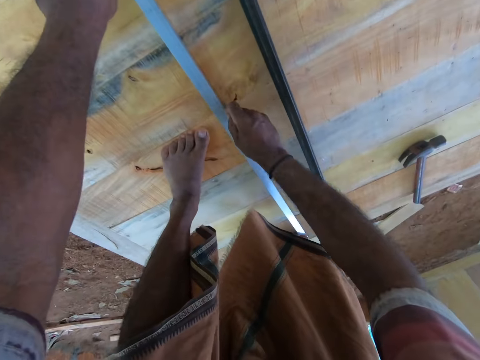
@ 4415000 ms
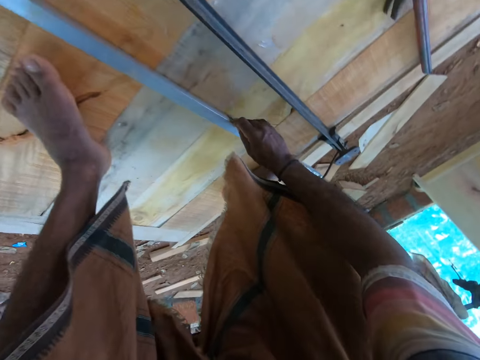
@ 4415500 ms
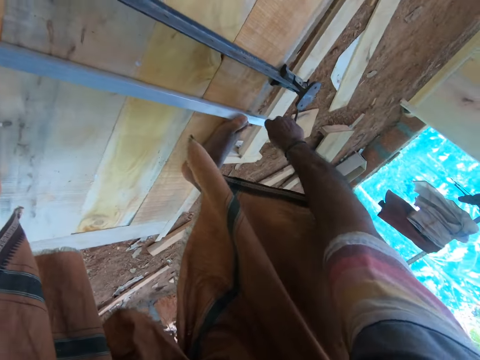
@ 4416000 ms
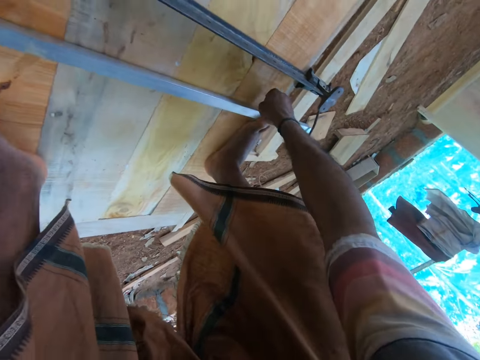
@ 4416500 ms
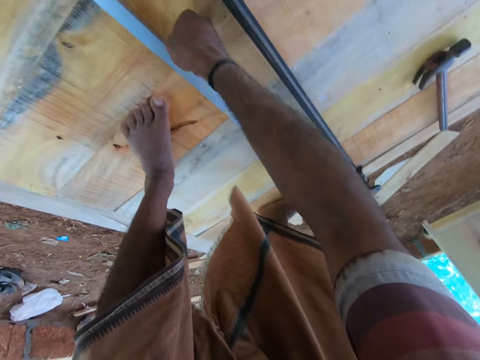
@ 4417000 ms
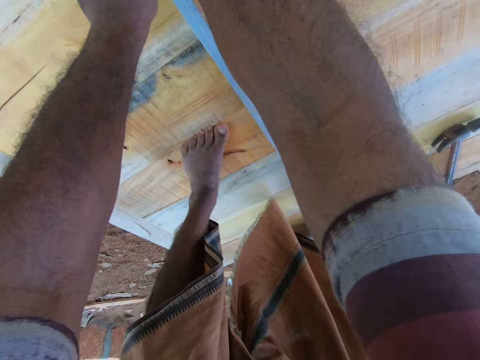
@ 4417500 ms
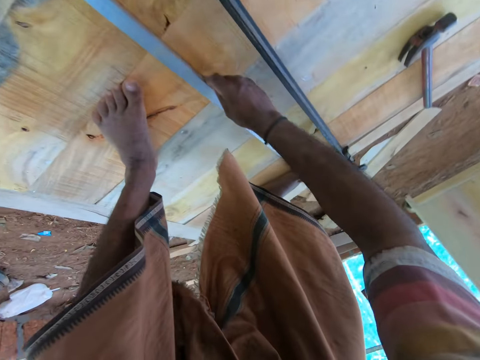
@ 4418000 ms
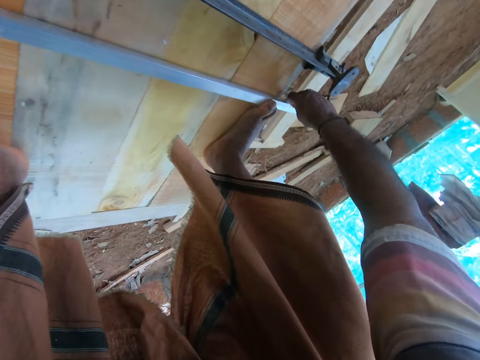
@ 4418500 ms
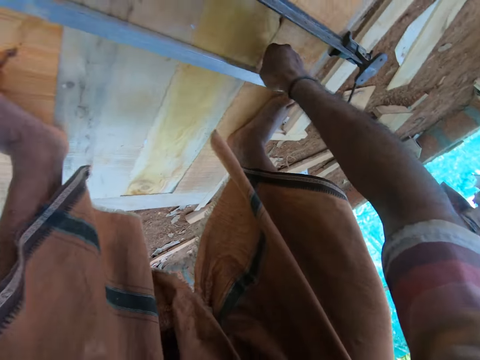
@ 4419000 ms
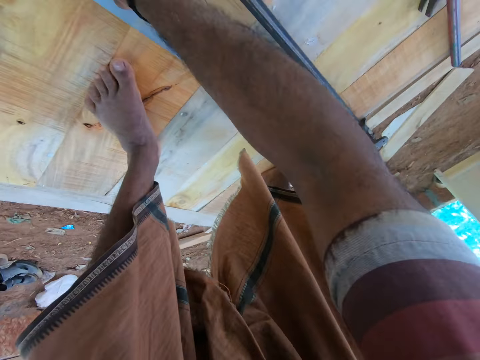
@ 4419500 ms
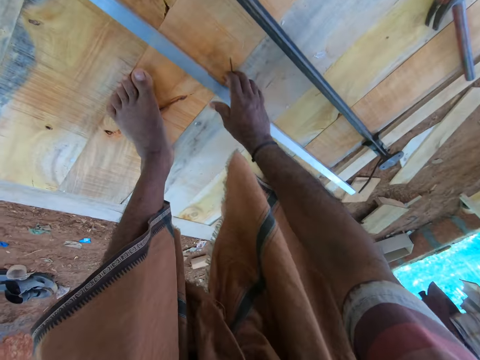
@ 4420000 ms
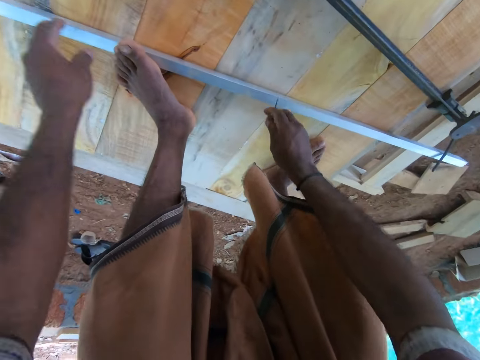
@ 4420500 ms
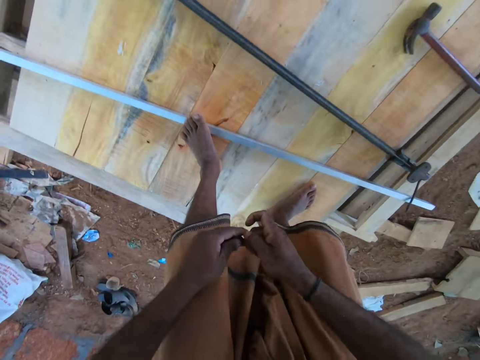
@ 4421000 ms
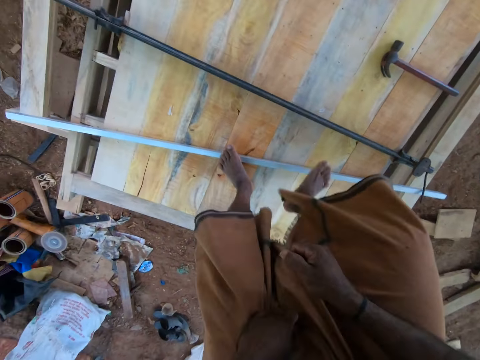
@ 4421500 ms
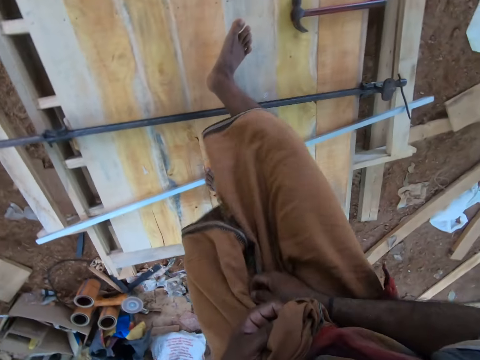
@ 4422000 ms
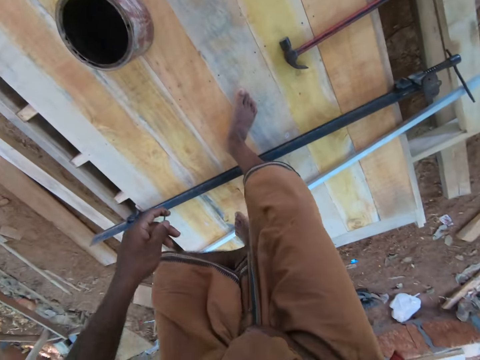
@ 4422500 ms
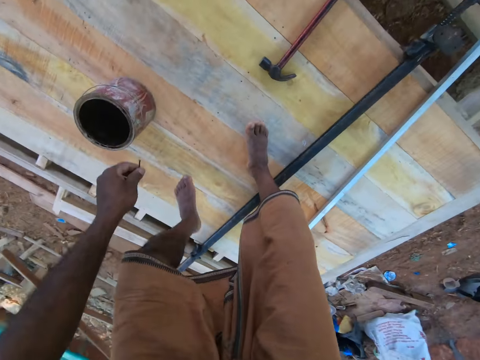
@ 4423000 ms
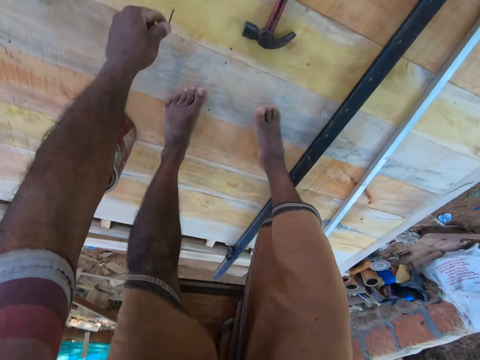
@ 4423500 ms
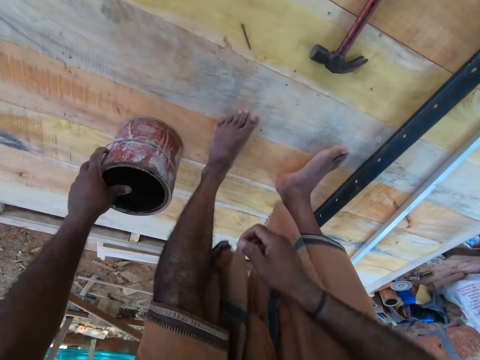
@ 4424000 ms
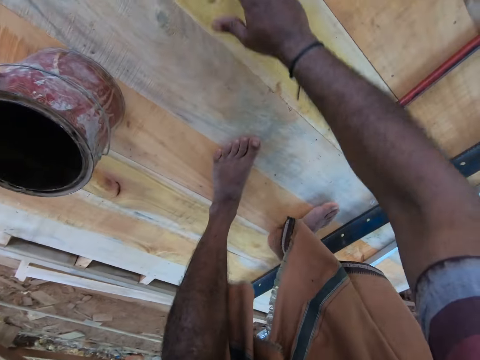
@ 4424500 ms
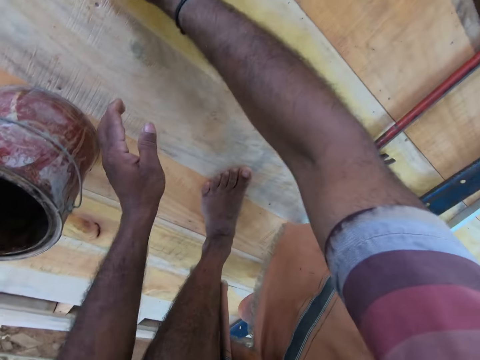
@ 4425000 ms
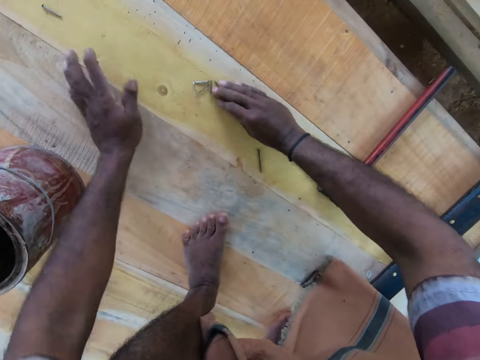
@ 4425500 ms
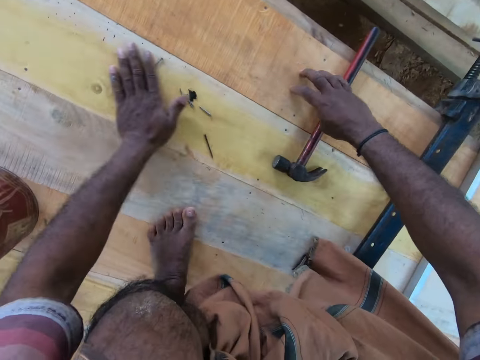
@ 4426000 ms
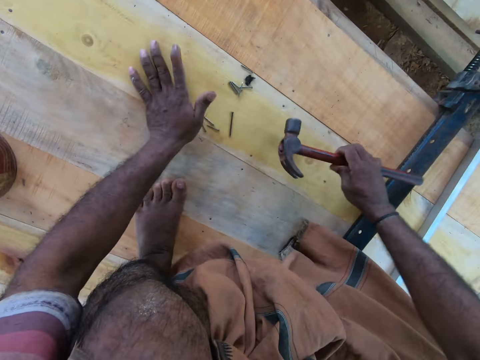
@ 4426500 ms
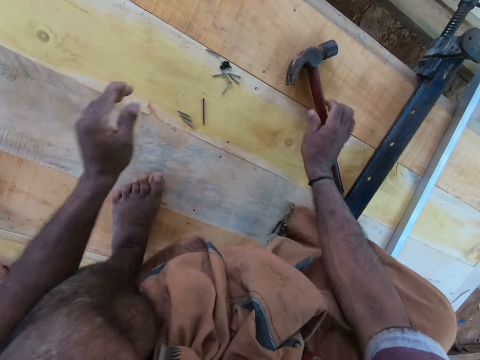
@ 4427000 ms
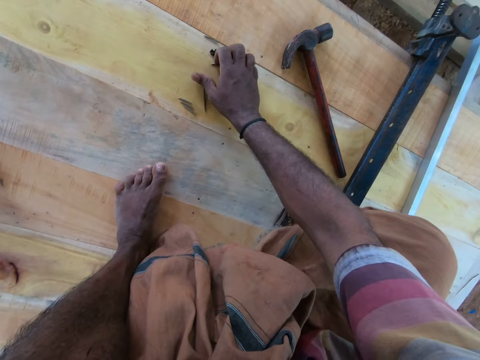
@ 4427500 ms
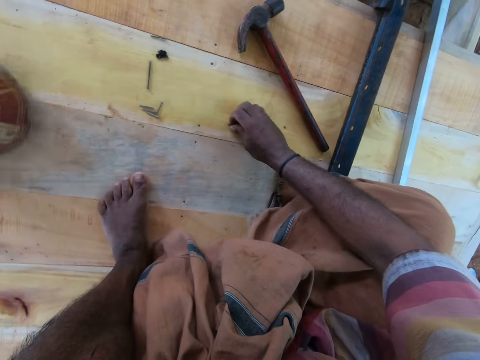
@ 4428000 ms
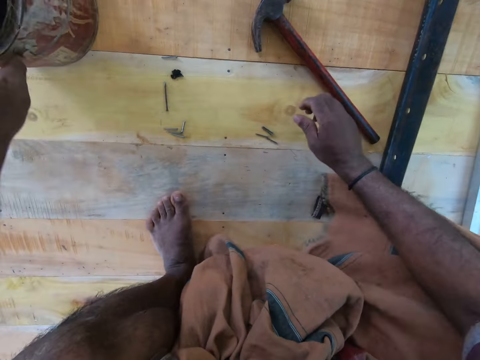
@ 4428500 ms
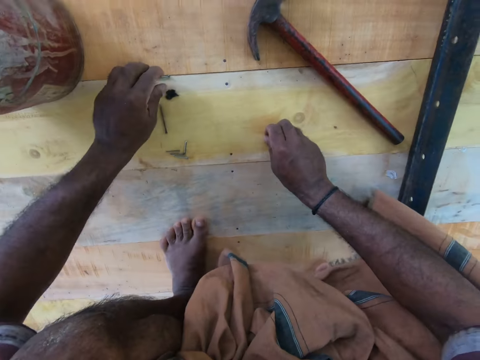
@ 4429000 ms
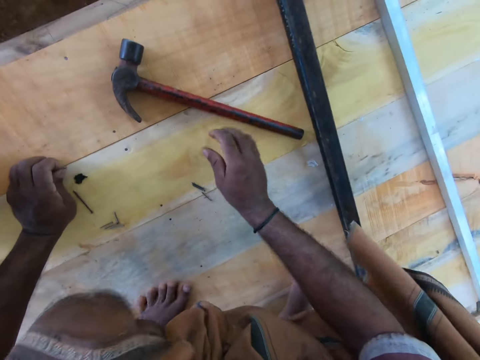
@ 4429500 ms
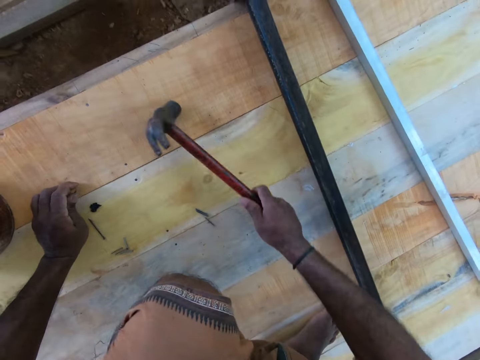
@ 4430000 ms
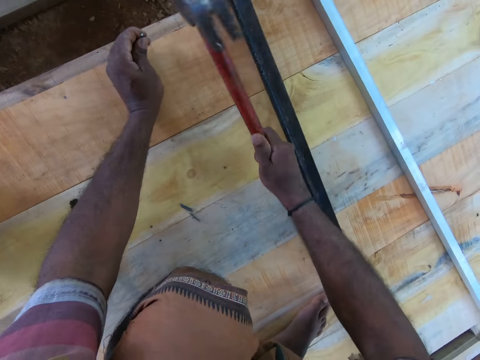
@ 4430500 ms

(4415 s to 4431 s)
The camera wearer draws a line on the wood with a nail. He moves the iron rod under his left foot with his left hand. He passes the nail to his left hand. He walks on the plywood. He drops the nail on the plywood with his left hand. He moves the can on the plywood with his left hand. He moves nails from the plywood with his right hand. He moves nails from the plywood with his left hand. He picks up the hammer from the plywood with his right hand. He moves the hammer on the wood. He places the hammer on the plywood with his right hand. He moves the nails with his right hand and moves the can around the plywood with his left hand. He touches the nail with his right hand. He picks up a nail from the plywood with his left hand. He picks up the hammer from the plywood with his right hand, sets the nail on the plywood with his left hand, and hits the hammer on the nail into the plywood with his right hand.

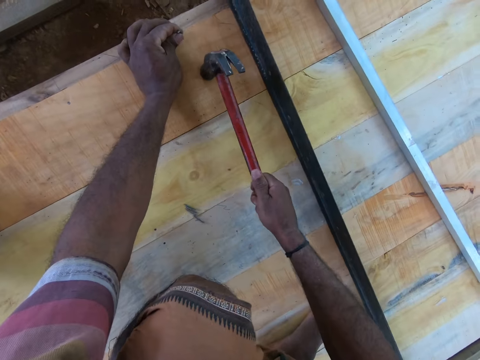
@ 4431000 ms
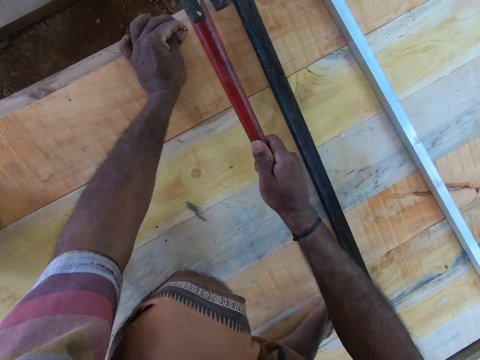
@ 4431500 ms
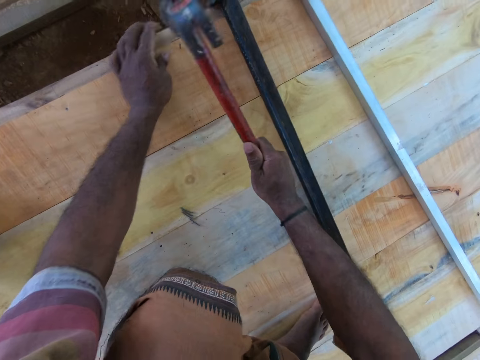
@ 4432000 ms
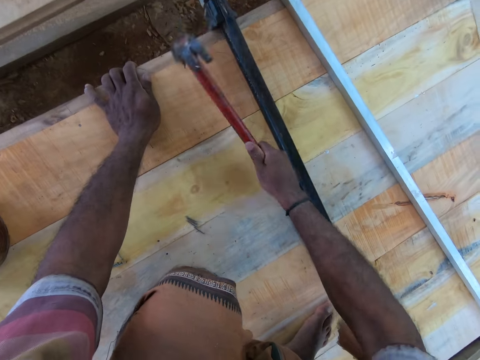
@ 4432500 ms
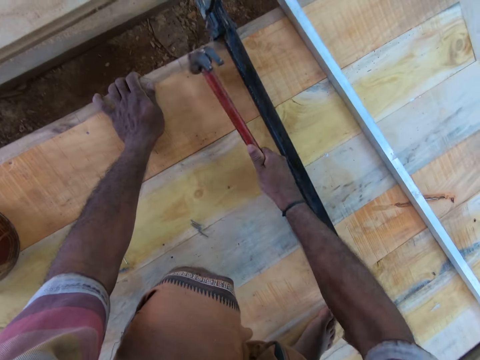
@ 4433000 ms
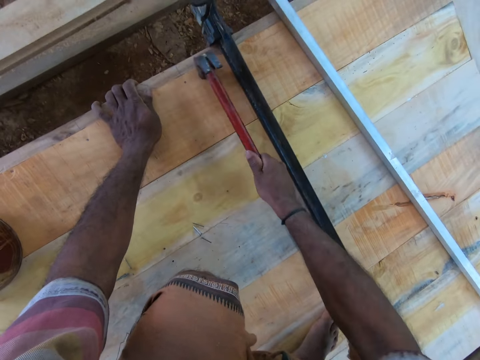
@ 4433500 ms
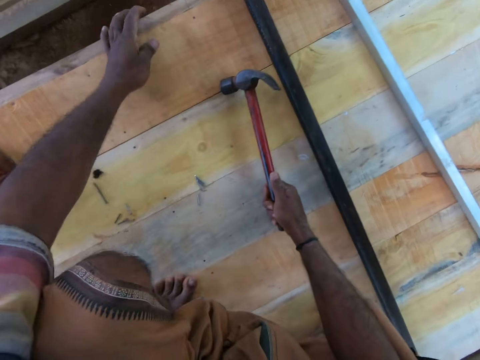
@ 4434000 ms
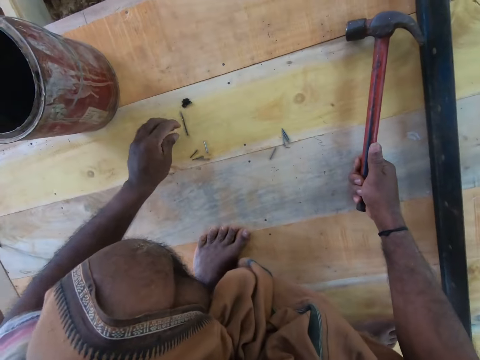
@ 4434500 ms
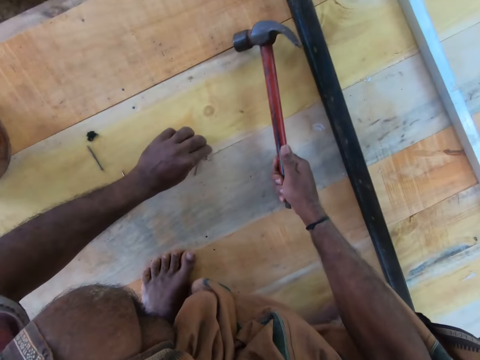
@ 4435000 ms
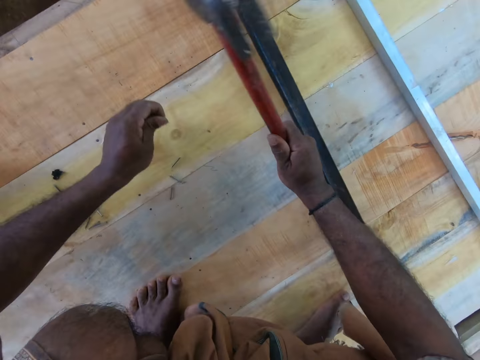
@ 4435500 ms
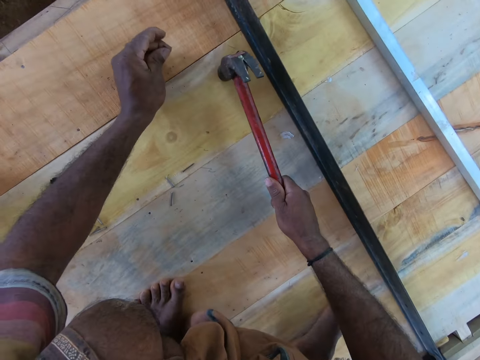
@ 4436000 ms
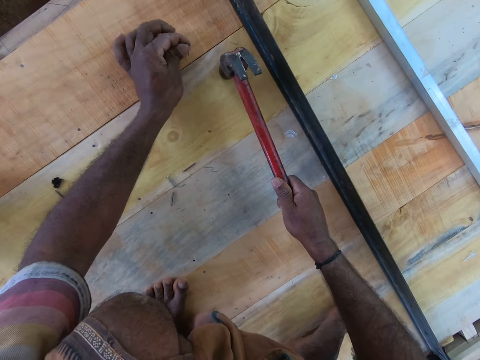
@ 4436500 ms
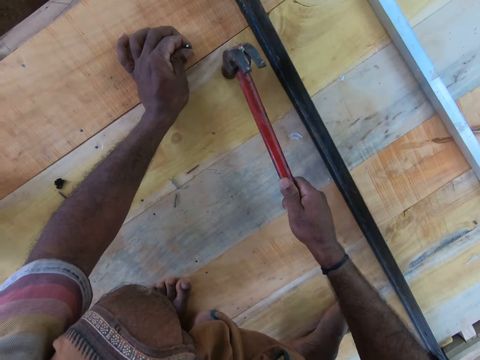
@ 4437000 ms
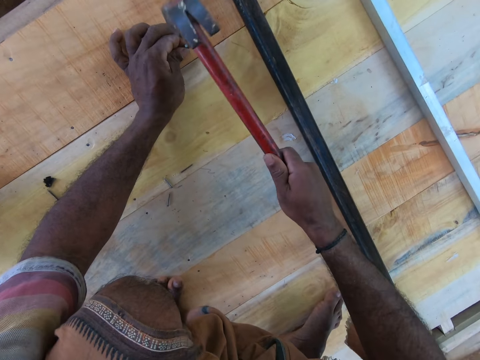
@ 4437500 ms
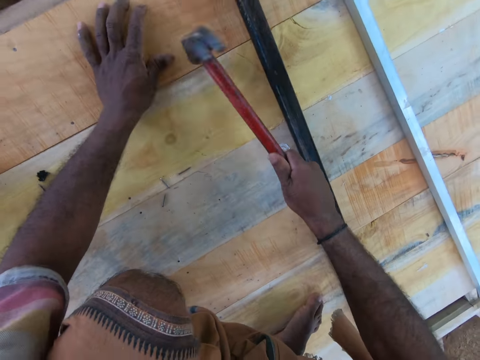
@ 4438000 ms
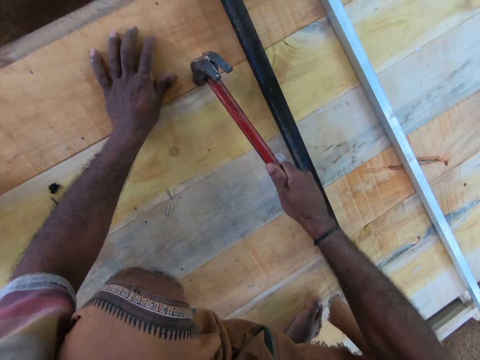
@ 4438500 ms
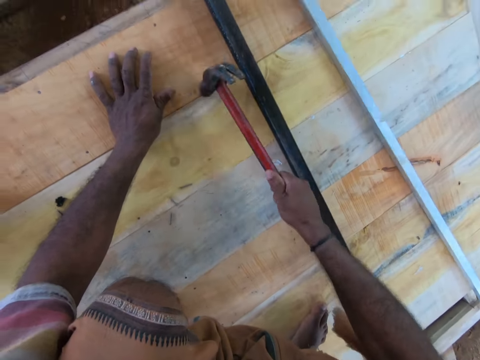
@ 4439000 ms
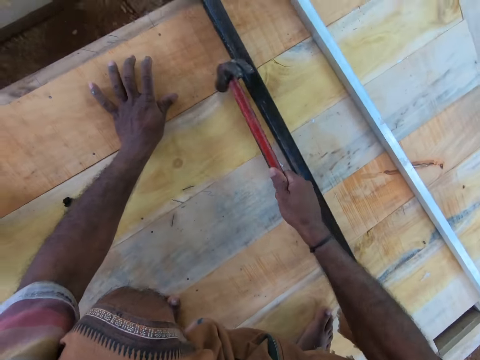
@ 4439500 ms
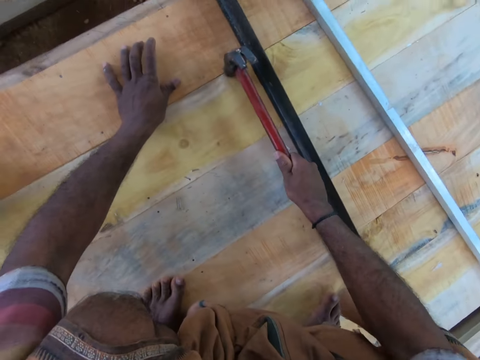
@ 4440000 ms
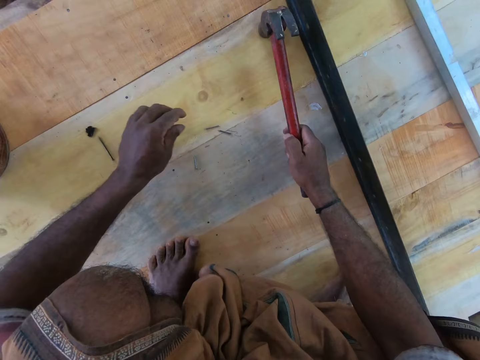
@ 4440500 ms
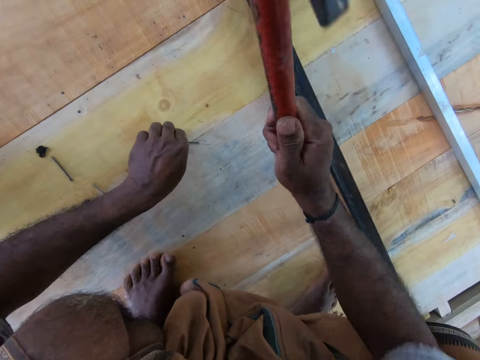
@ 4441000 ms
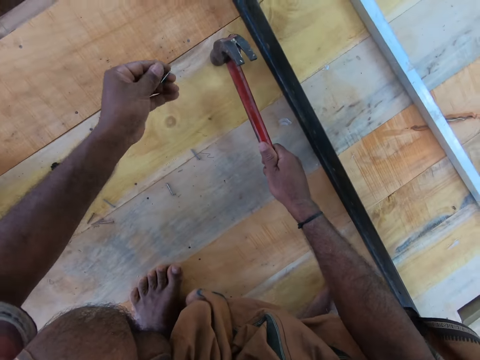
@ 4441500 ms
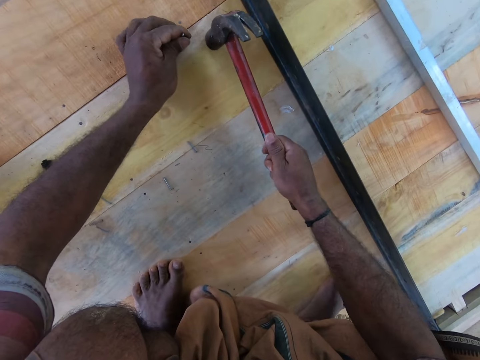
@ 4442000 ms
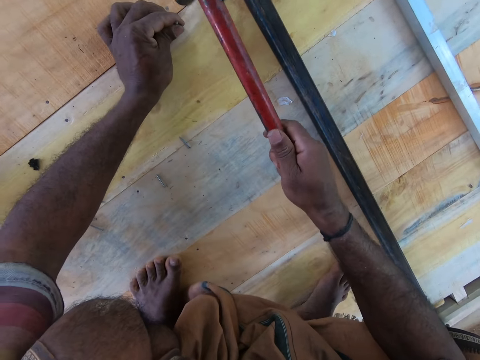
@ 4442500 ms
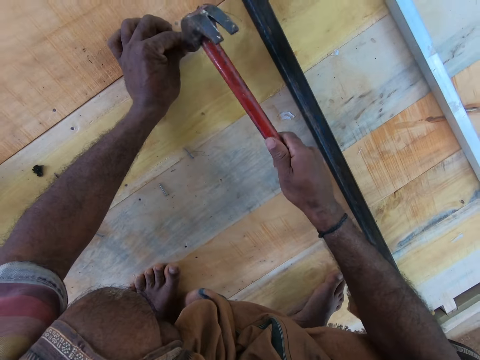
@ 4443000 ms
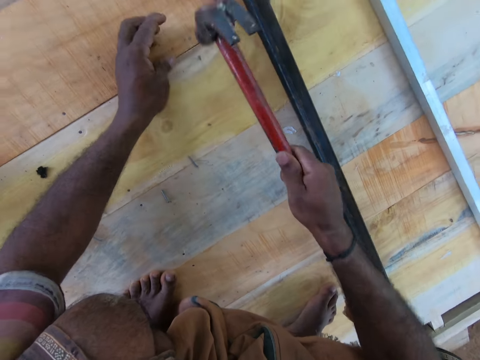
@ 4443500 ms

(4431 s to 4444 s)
The camera wearer places the nail on the wood. He places his left hand on the plywood. He hits the hammer on the nail into the plywood with his right hand. He picks up a nail from the plywood with his left hand. He hits the hammer on the plywood with his right hand. He sets the nail on the plywood with his left hand. He hits the hammer on the nail into the plywood with his right hand. He places his left hand on the plywood and hits the hammer on the nail into the plywood with his right hand. He picks up a nail from the plywood with his left hand. He hits the wood with the hammer. He sets the nail on the plywood with his left hand. He hits the hammer on the nail into the plywood with his right hand. He places his left hand on the plywood and hits the hammer on the nail into the plywood with his right hand.
